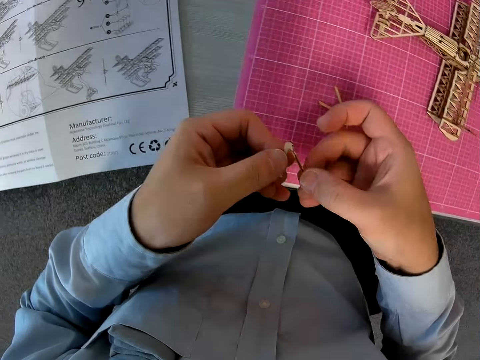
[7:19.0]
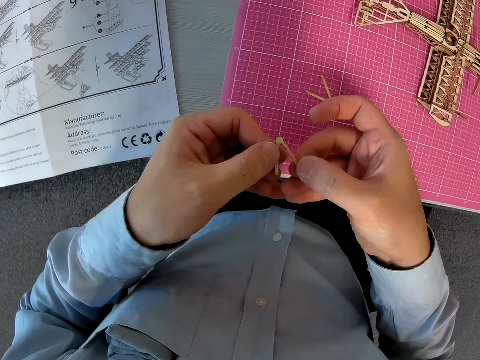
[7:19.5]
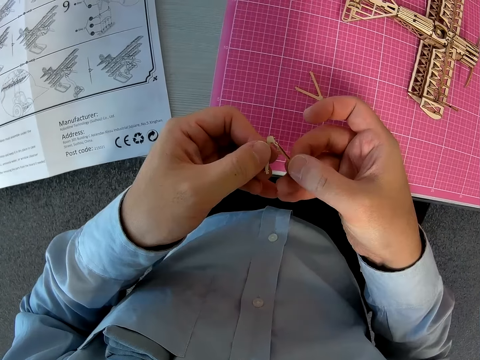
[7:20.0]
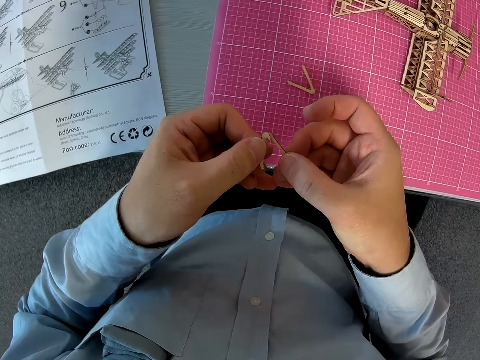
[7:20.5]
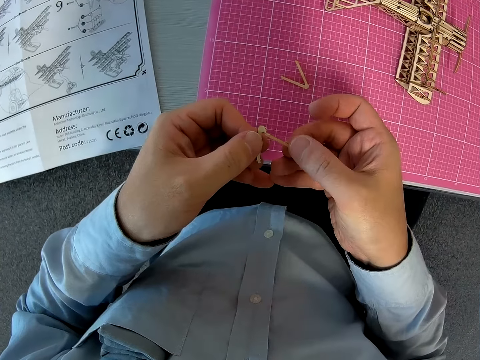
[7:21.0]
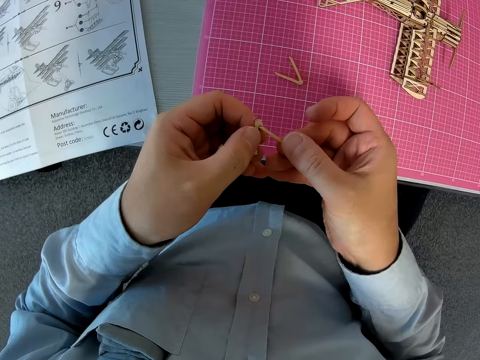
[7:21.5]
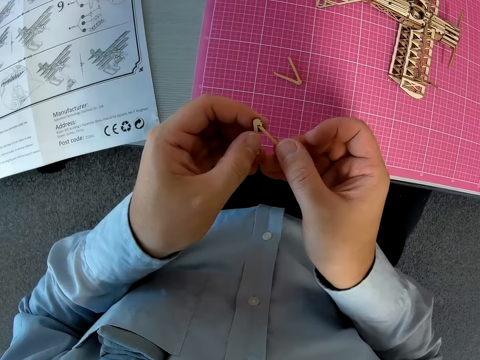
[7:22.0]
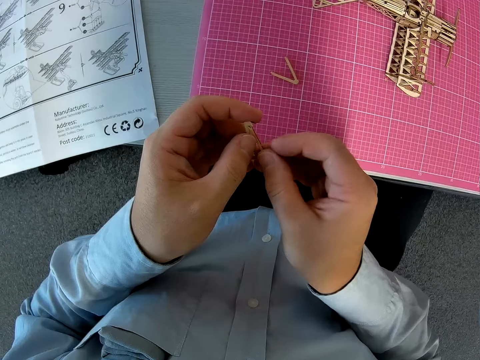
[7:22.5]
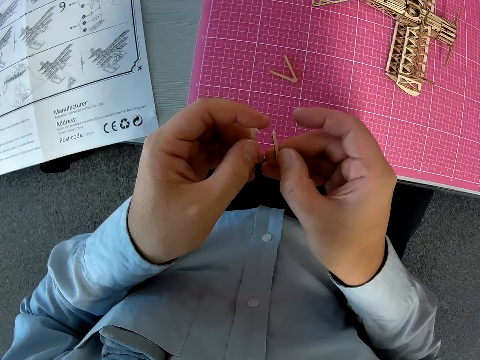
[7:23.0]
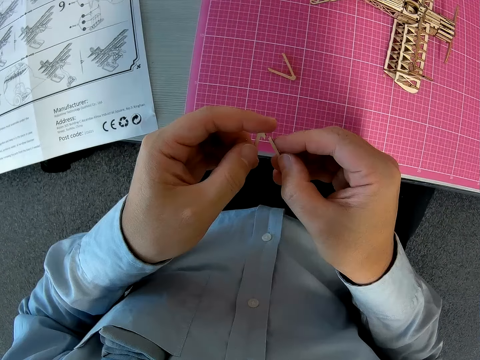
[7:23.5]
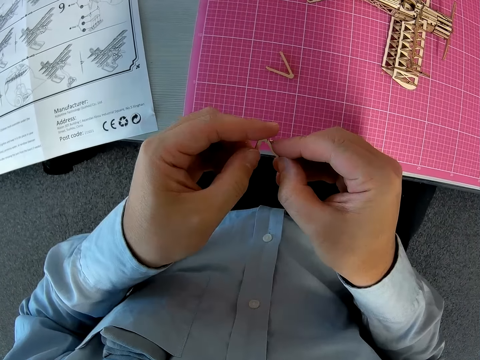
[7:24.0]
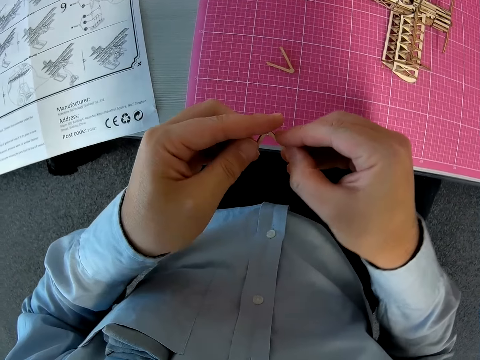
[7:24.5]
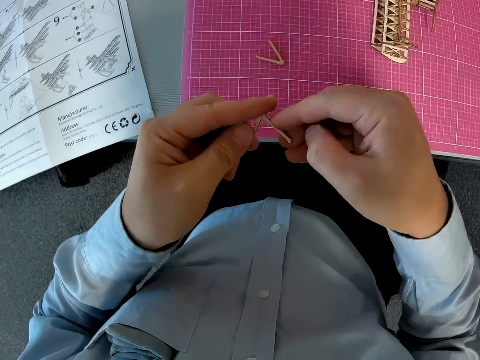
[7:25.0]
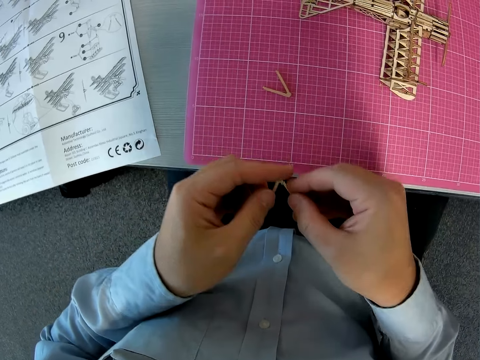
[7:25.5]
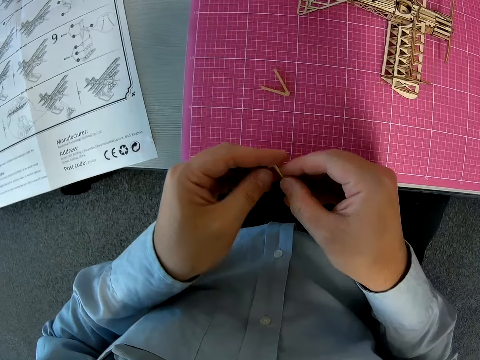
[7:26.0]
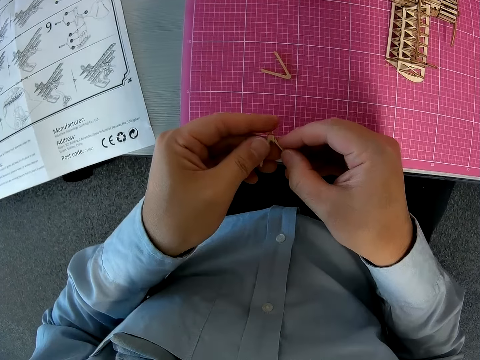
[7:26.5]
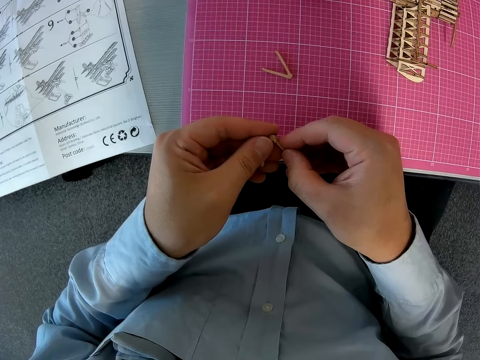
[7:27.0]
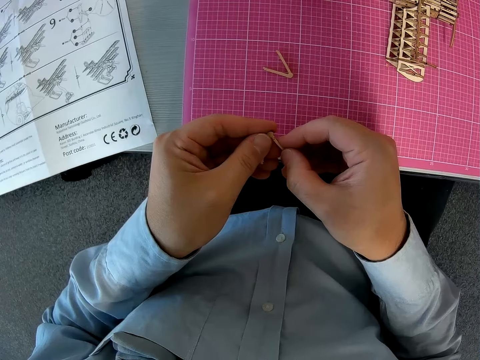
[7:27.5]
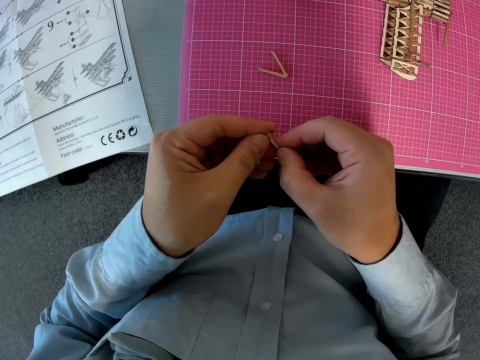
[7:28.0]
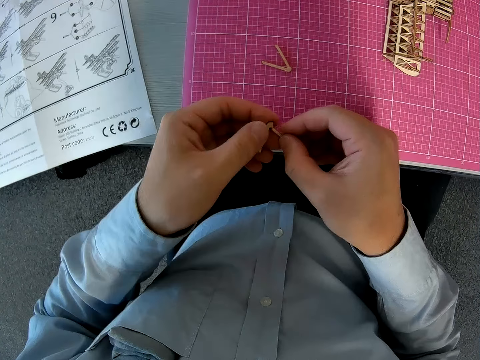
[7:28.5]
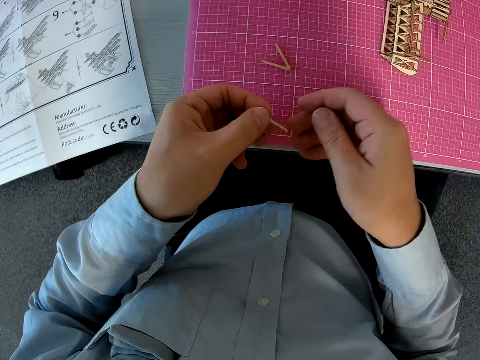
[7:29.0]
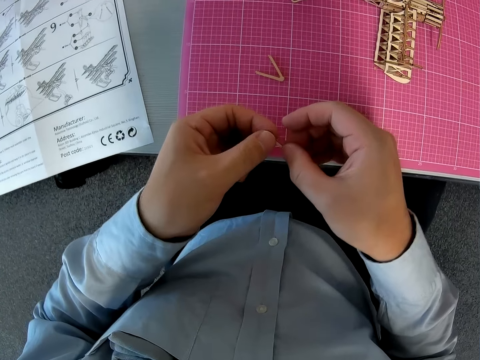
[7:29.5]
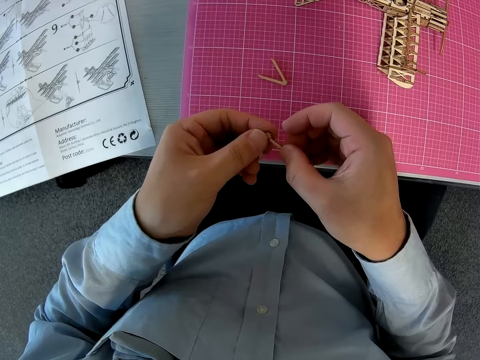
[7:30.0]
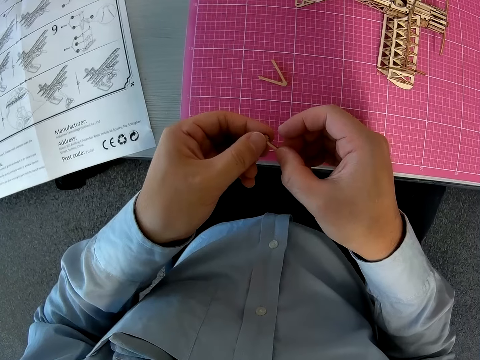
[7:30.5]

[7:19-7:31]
The camera wearer holds the parts of the broken piece together. They fix the pieces of the paperboard.

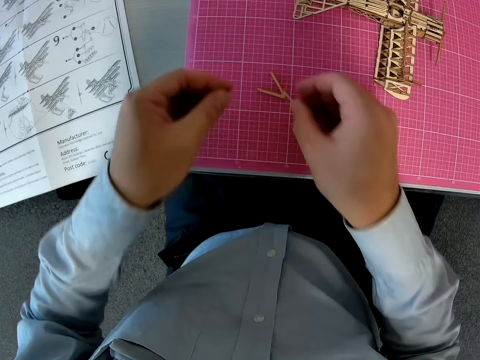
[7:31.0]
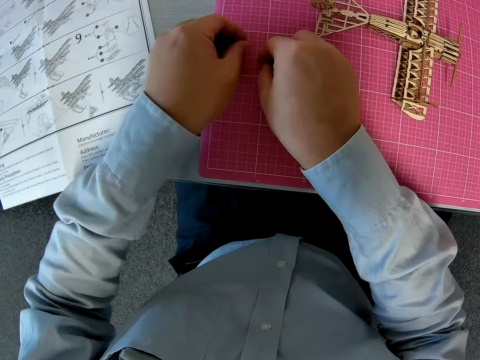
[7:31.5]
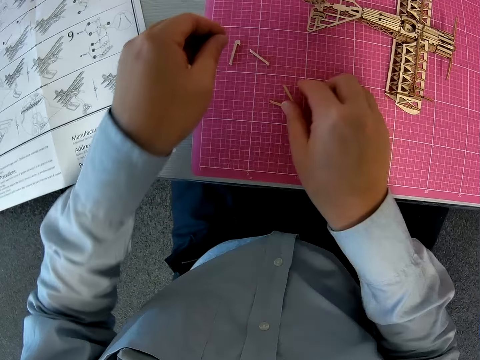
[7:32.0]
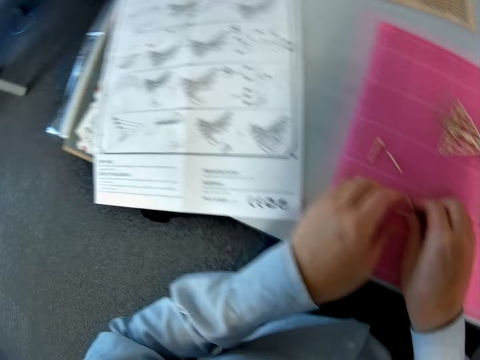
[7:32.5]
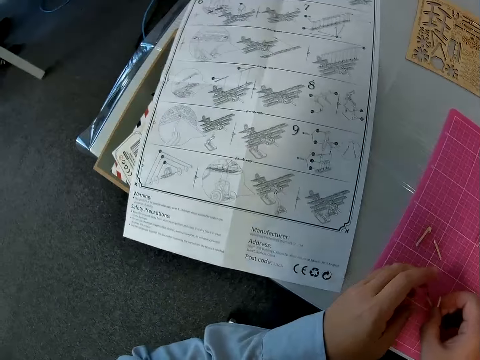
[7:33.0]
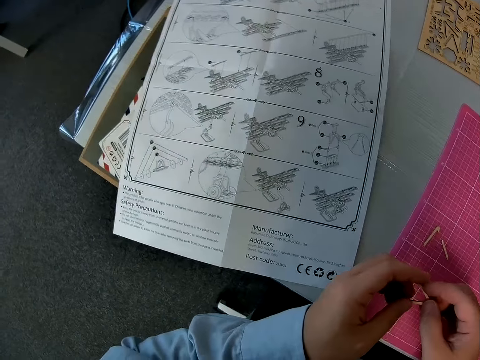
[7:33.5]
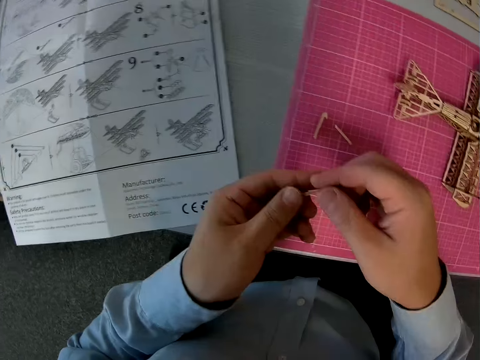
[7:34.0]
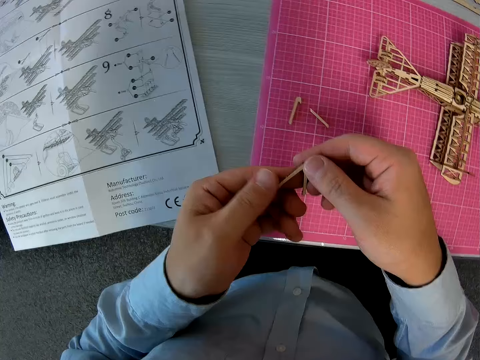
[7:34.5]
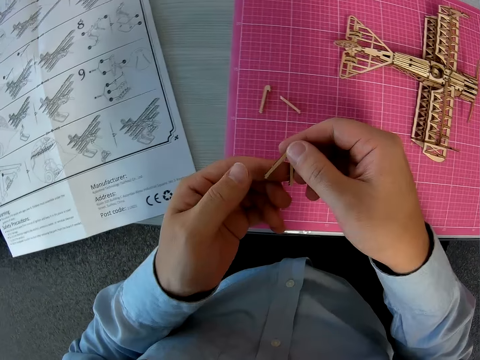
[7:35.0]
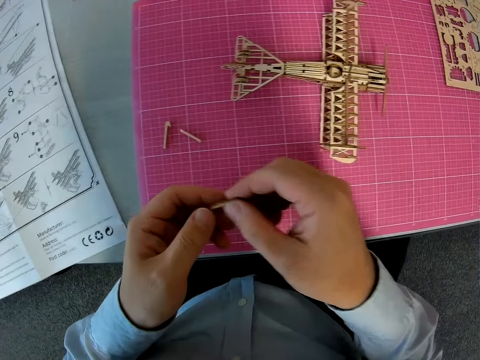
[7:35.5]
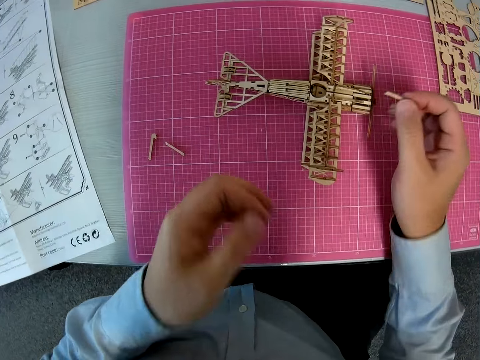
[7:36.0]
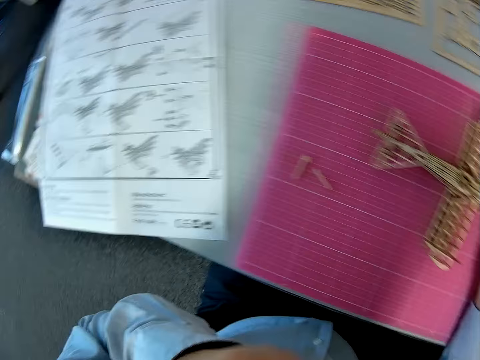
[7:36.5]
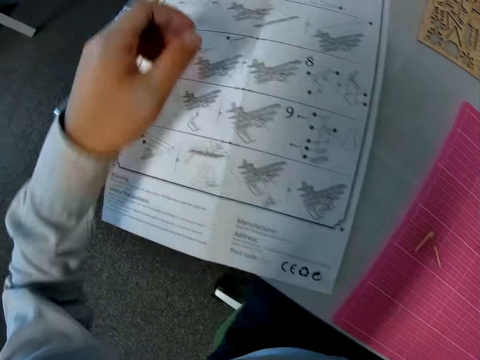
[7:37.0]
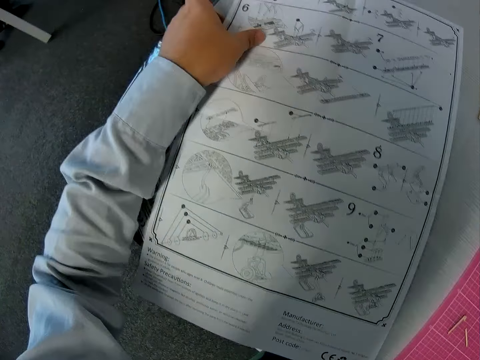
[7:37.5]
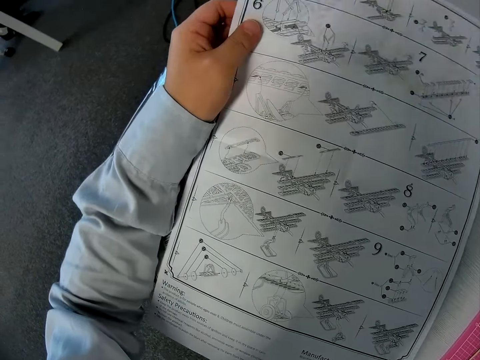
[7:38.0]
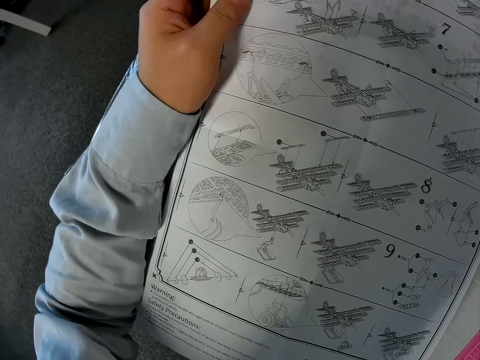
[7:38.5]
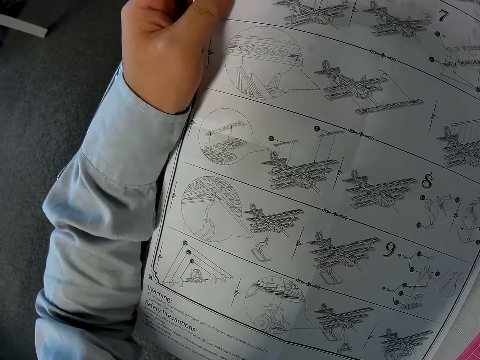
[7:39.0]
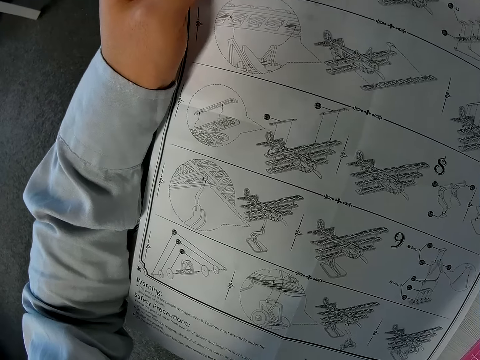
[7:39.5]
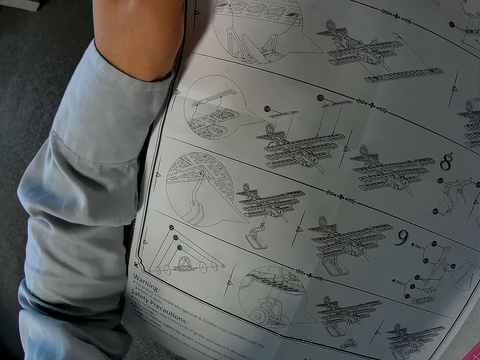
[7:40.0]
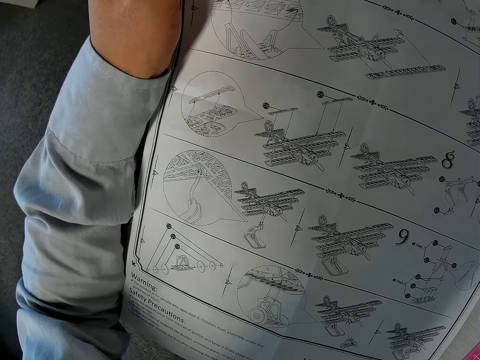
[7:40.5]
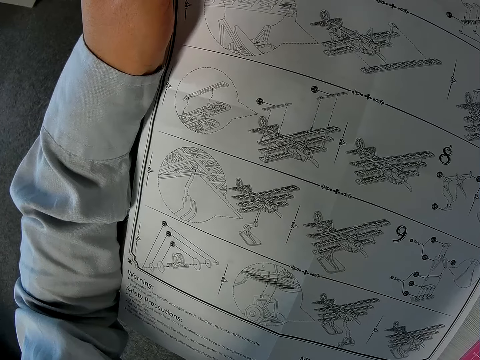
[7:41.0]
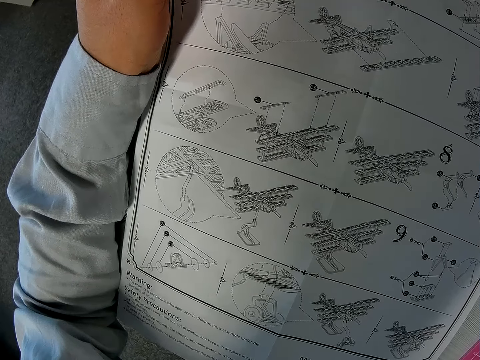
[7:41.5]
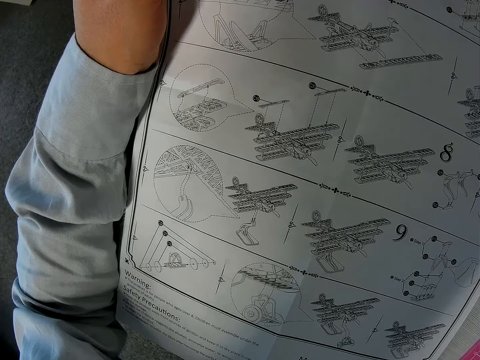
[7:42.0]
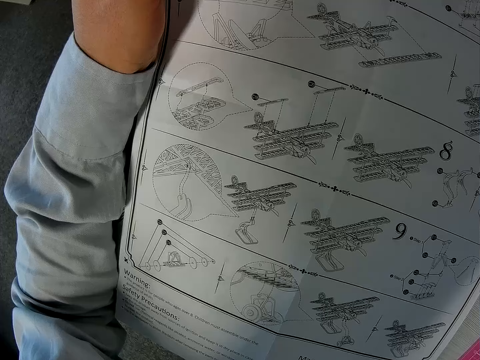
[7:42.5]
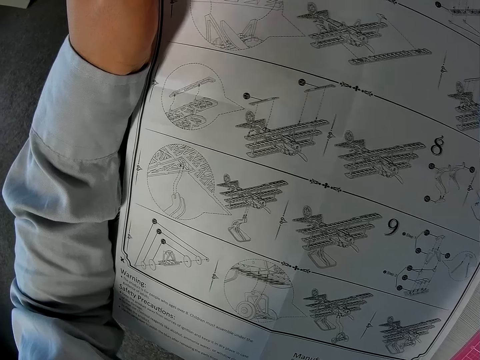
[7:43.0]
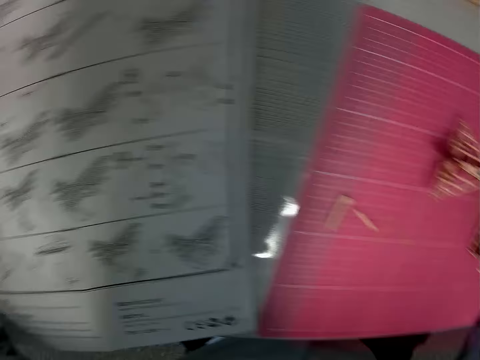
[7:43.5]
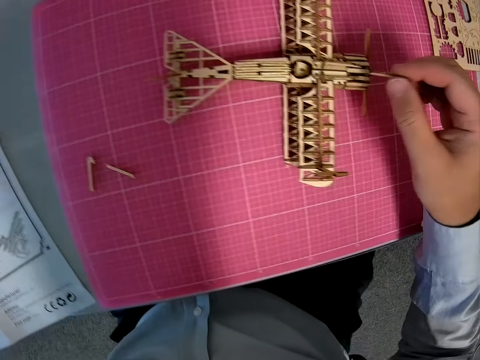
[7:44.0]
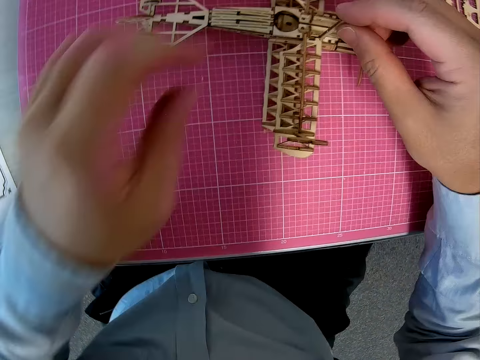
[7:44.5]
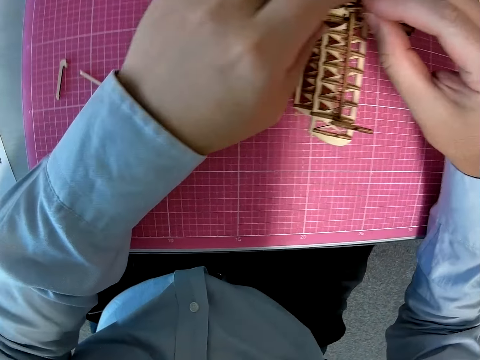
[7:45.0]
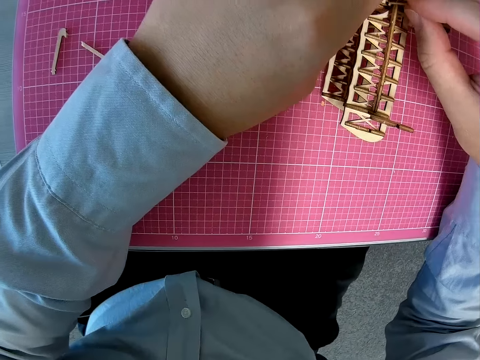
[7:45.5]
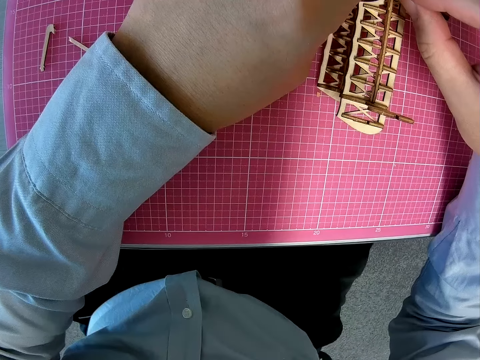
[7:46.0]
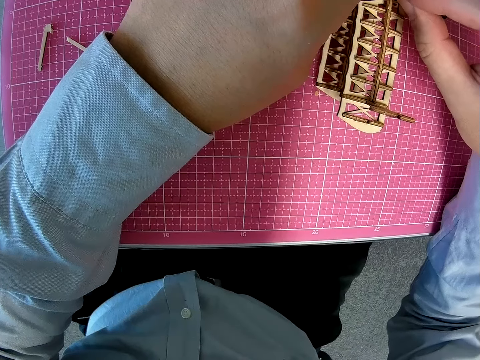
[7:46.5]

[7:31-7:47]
The camera wearer drops the pieces on the table. He picks the second piece from the table. He looks at the manual on the table. He looks at the piece in his hands. He picks up the toy plane manual. He examines the manual. He drops the manual on the table. He fixes the paperboard to the plane model.
